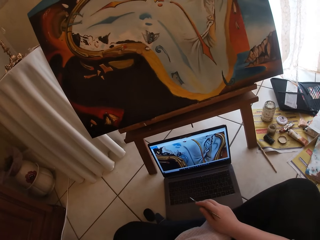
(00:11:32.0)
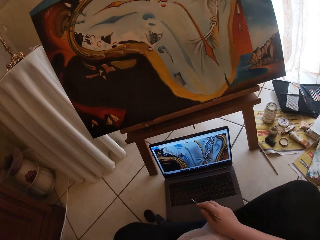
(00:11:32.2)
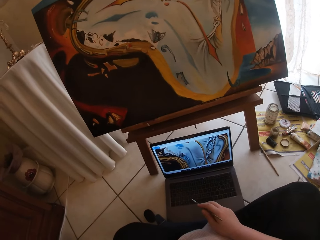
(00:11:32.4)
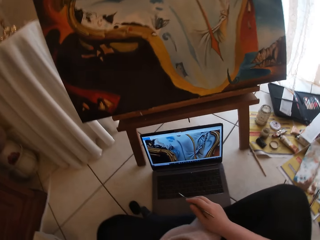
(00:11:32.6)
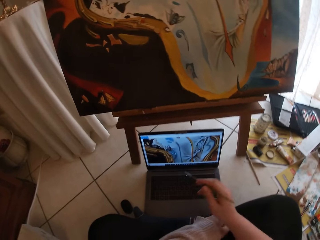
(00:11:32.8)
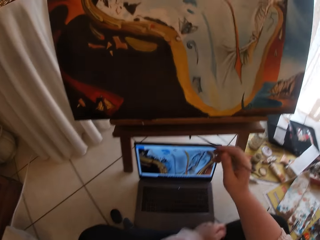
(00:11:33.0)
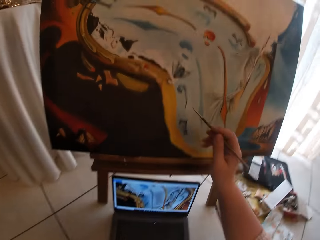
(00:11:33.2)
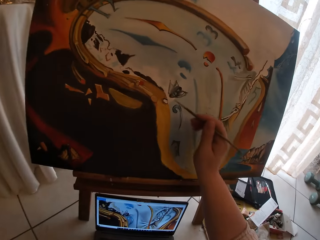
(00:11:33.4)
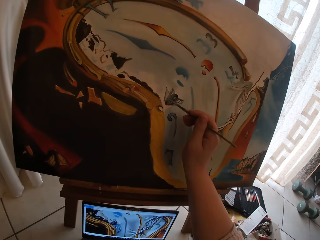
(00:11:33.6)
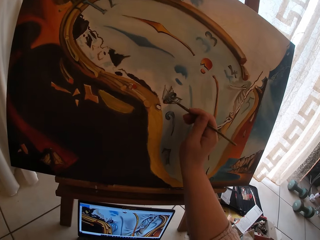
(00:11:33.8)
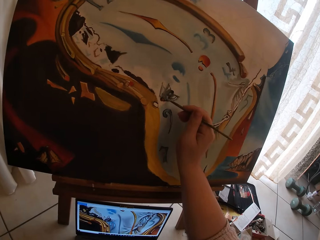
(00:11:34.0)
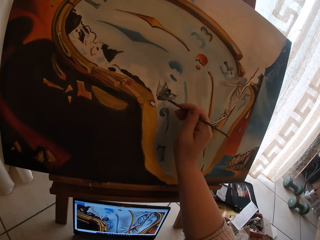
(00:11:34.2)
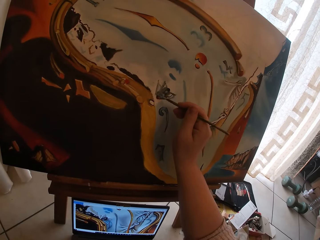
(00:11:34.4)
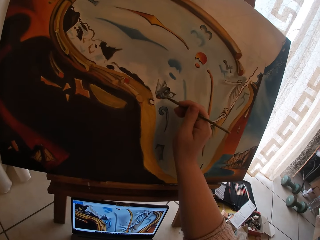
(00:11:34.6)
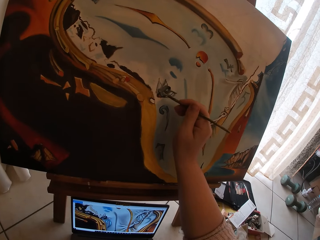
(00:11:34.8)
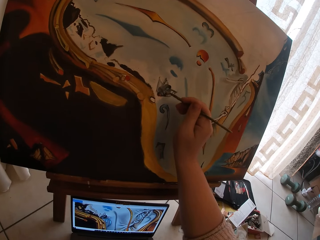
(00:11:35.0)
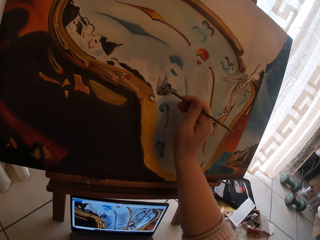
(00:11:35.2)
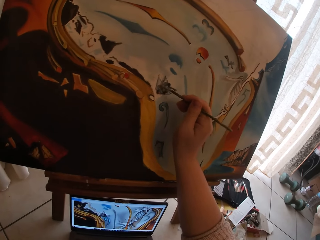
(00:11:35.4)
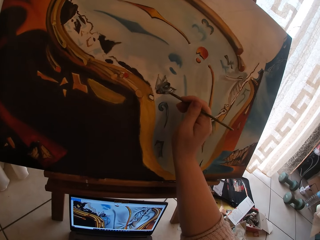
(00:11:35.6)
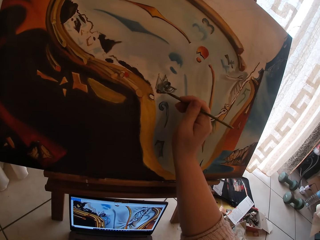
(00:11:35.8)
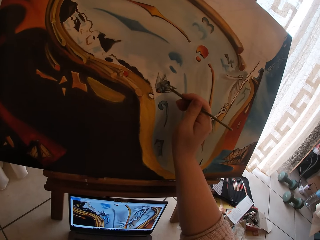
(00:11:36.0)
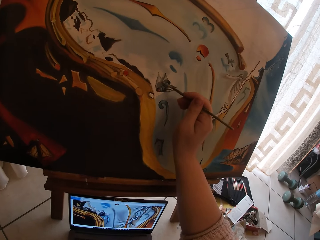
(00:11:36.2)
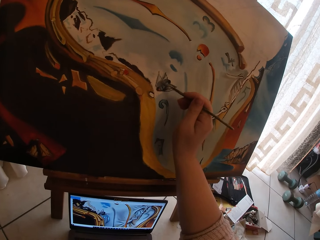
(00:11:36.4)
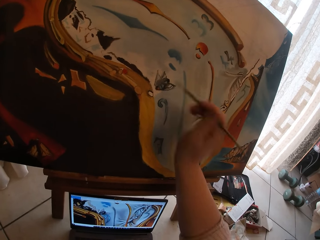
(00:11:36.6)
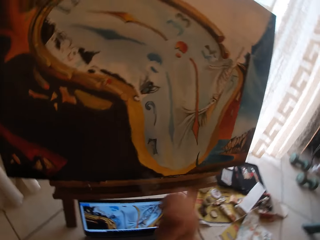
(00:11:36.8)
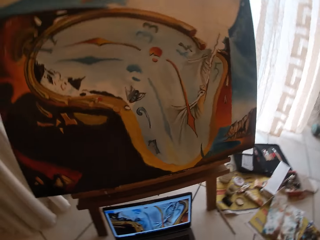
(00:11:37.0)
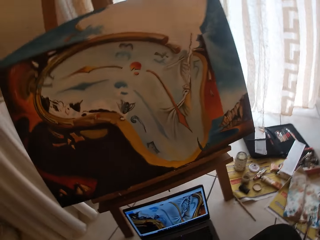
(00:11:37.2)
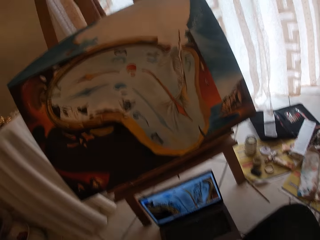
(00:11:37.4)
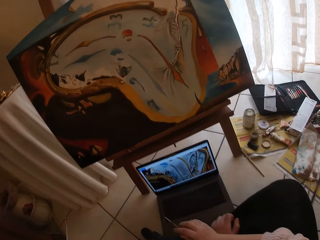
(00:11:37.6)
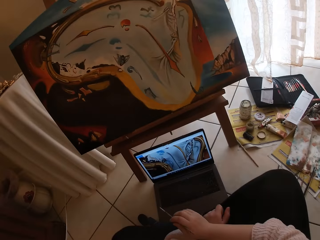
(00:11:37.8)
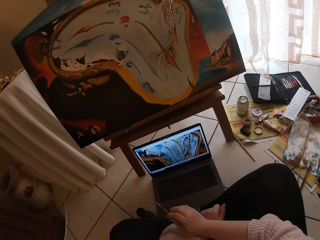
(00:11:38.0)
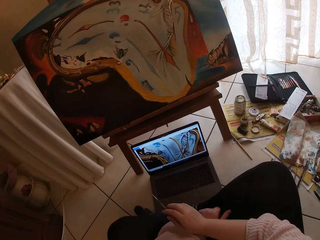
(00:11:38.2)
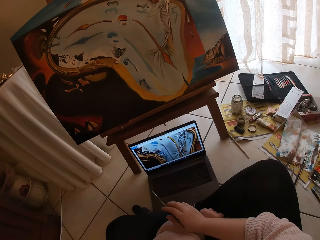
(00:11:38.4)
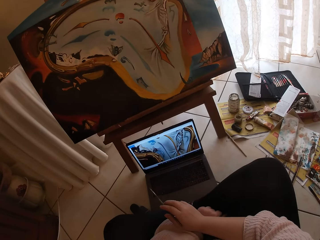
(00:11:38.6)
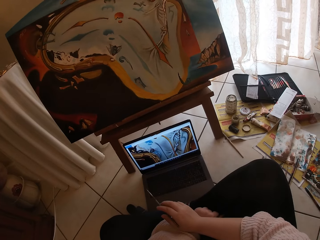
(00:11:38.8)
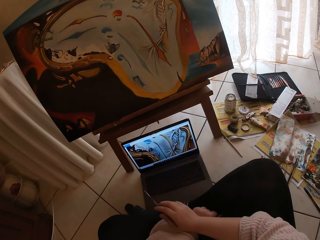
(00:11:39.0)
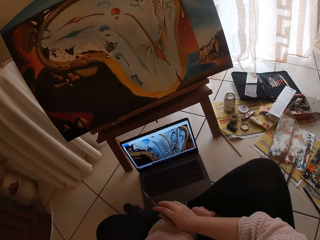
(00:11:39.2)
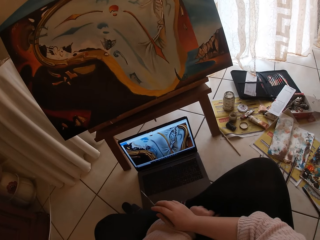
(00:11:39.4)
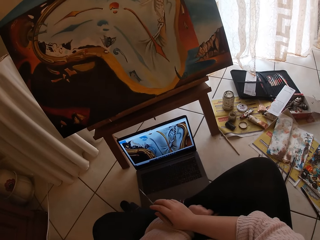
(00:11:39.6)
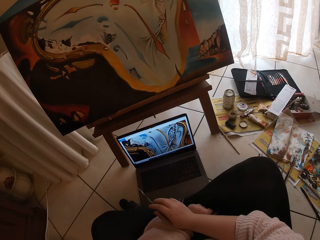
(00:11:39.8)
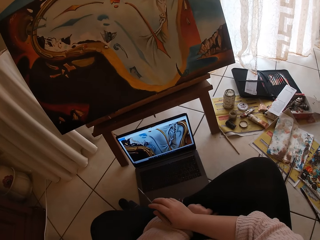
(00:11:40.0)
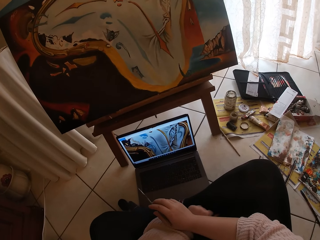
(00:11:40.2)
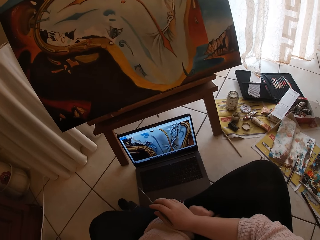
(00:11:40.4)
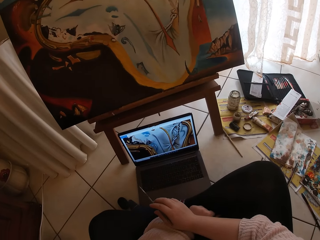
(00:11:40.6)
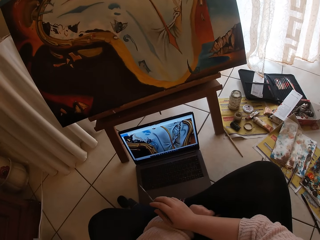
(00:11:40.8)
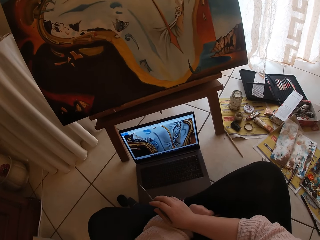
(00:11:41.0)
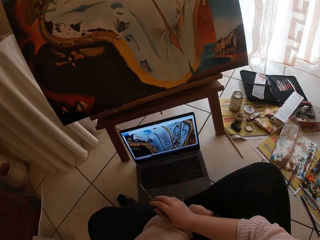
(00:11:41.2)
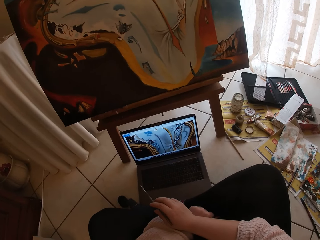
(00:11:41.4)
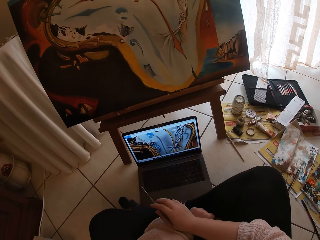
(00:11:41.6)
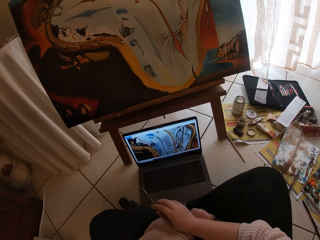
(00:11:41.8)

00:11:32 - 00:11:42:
The camera wearer continues painting the canvas. They look at the picture on the laptop.

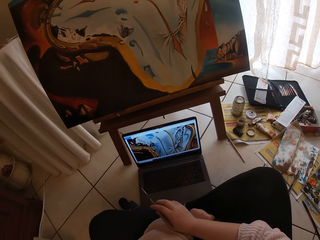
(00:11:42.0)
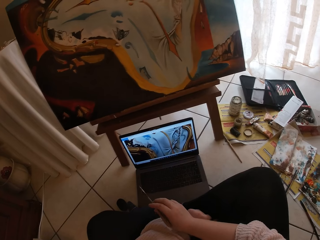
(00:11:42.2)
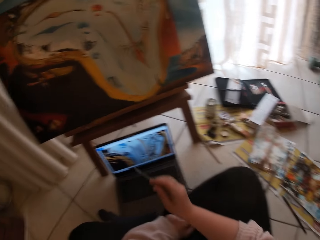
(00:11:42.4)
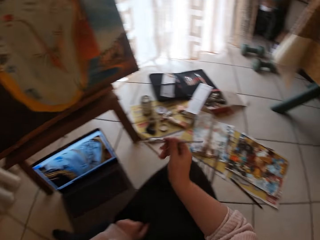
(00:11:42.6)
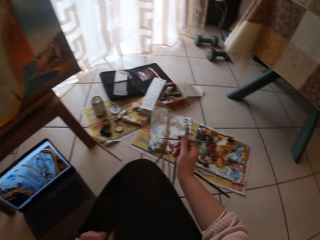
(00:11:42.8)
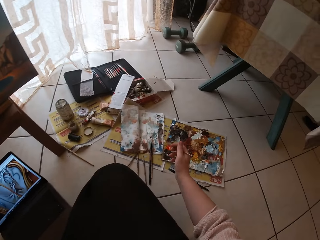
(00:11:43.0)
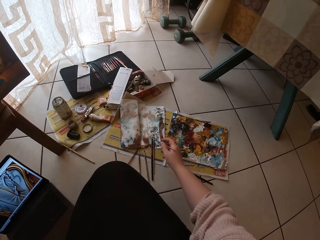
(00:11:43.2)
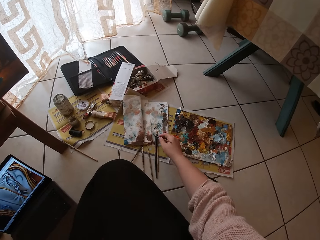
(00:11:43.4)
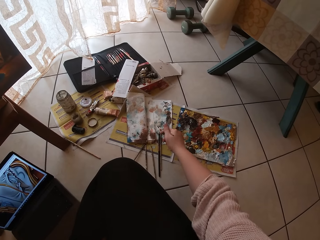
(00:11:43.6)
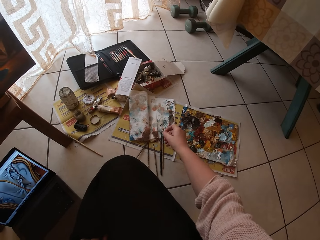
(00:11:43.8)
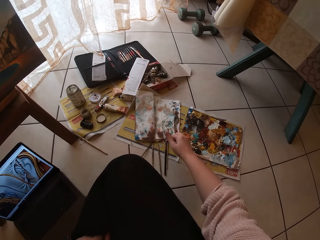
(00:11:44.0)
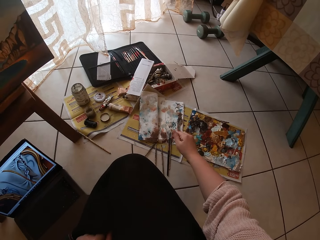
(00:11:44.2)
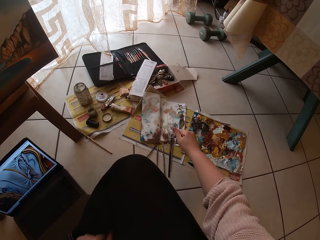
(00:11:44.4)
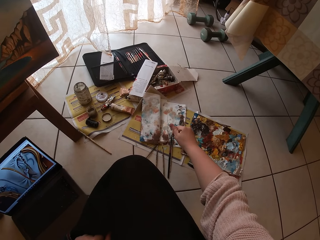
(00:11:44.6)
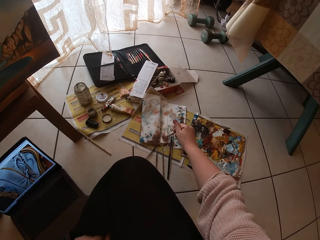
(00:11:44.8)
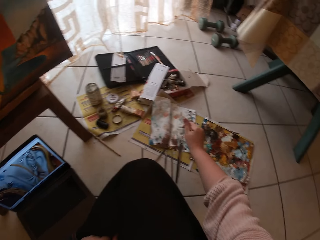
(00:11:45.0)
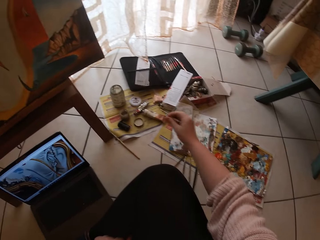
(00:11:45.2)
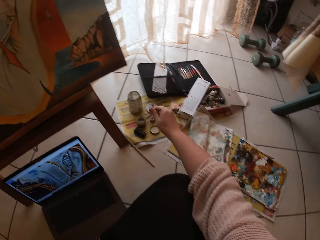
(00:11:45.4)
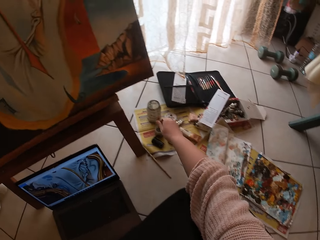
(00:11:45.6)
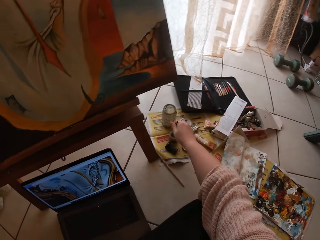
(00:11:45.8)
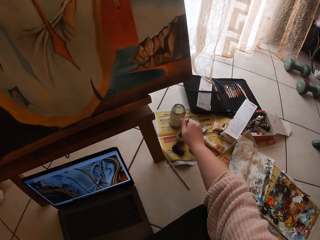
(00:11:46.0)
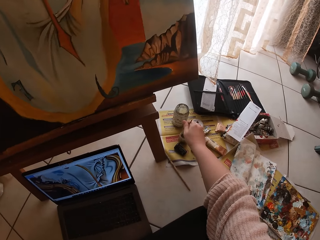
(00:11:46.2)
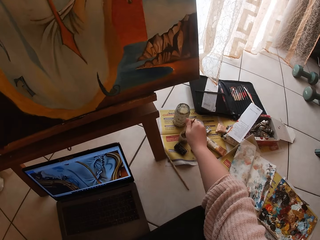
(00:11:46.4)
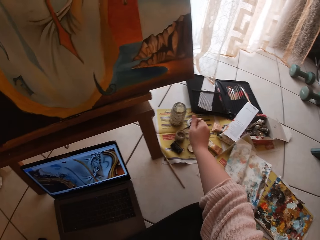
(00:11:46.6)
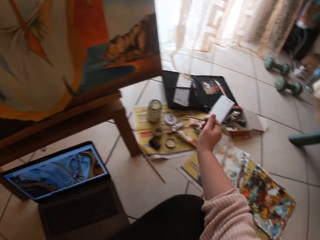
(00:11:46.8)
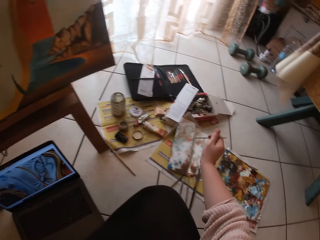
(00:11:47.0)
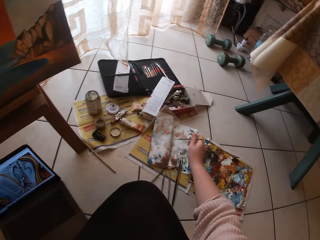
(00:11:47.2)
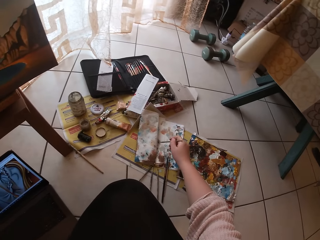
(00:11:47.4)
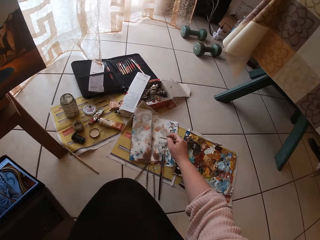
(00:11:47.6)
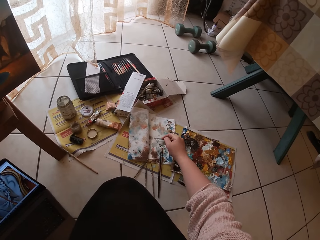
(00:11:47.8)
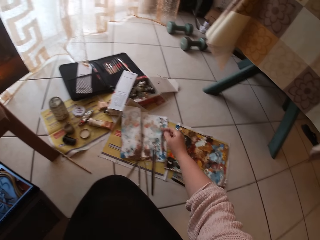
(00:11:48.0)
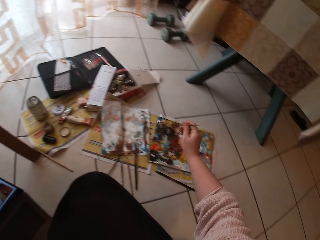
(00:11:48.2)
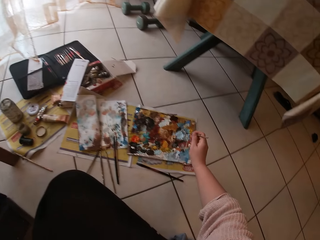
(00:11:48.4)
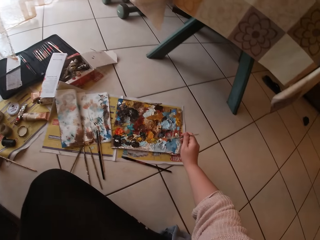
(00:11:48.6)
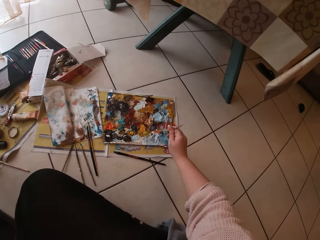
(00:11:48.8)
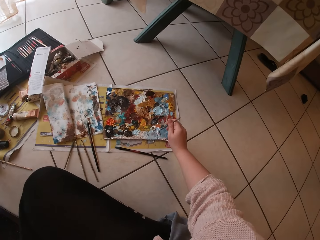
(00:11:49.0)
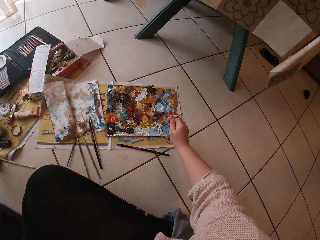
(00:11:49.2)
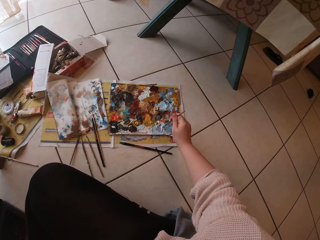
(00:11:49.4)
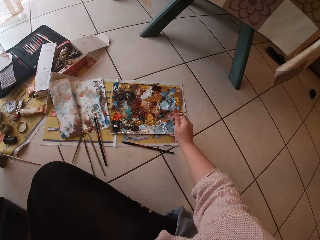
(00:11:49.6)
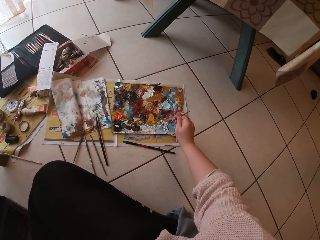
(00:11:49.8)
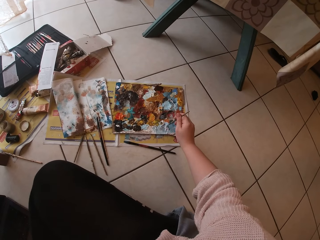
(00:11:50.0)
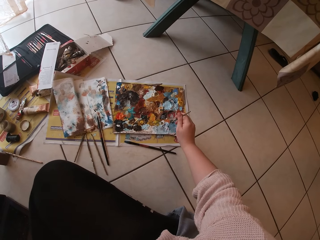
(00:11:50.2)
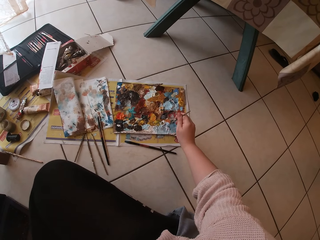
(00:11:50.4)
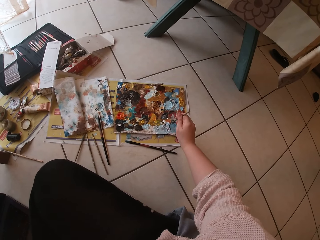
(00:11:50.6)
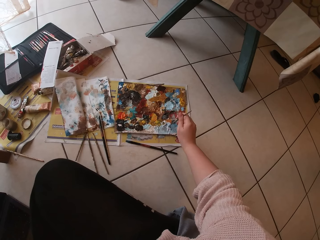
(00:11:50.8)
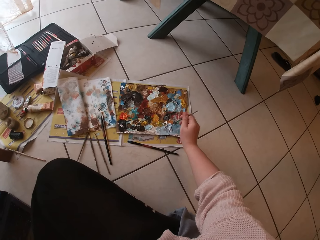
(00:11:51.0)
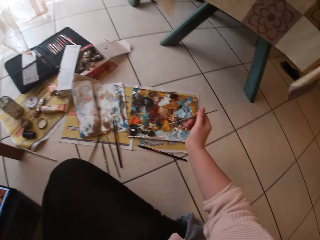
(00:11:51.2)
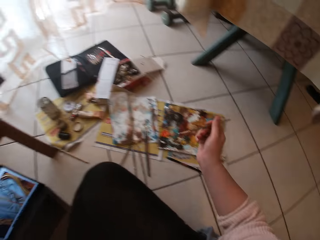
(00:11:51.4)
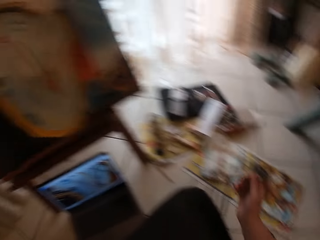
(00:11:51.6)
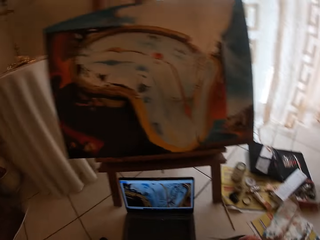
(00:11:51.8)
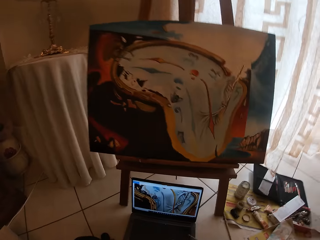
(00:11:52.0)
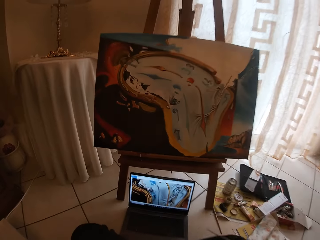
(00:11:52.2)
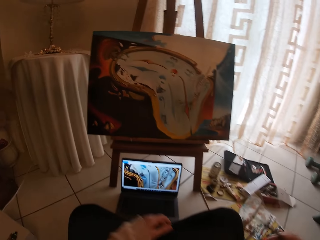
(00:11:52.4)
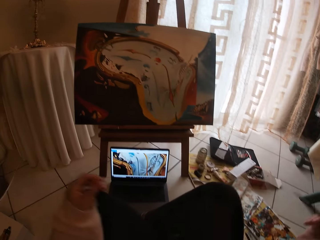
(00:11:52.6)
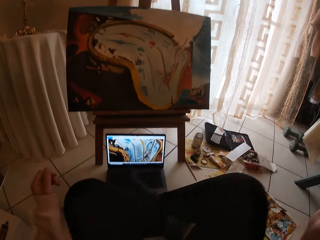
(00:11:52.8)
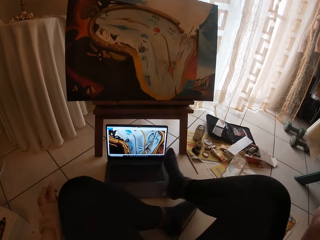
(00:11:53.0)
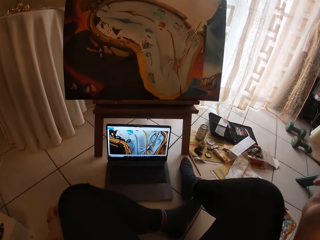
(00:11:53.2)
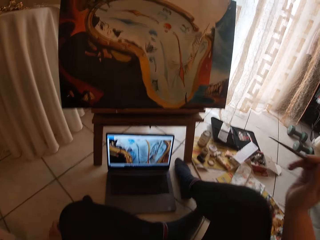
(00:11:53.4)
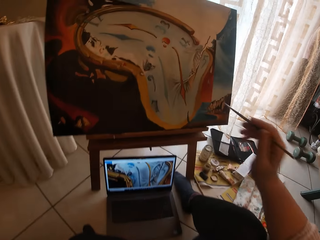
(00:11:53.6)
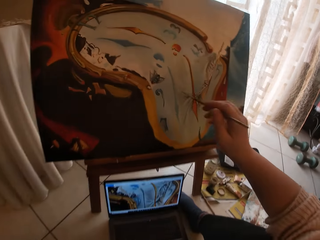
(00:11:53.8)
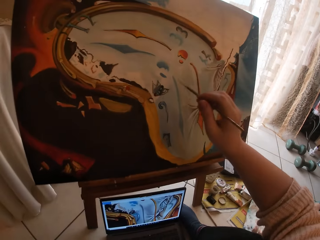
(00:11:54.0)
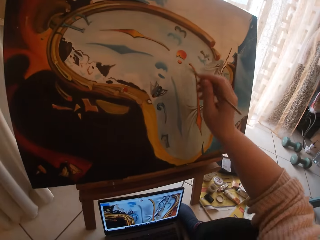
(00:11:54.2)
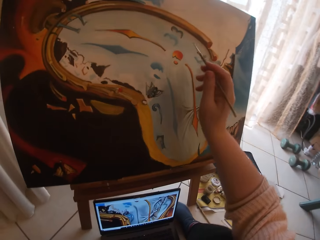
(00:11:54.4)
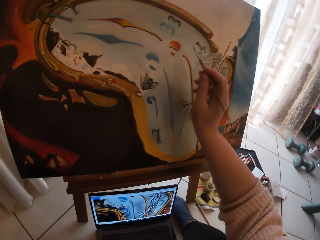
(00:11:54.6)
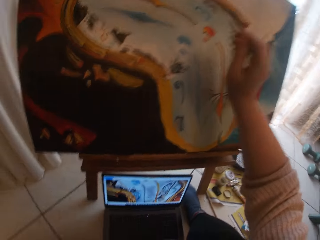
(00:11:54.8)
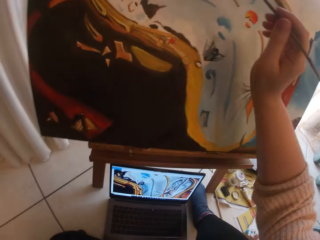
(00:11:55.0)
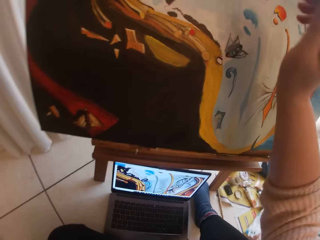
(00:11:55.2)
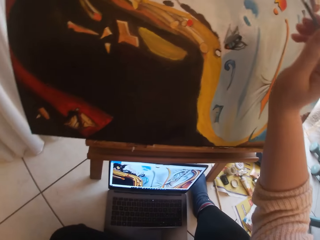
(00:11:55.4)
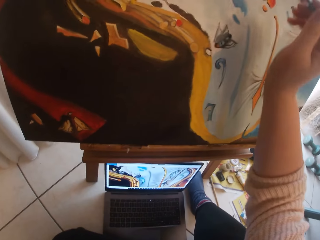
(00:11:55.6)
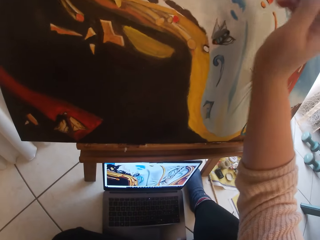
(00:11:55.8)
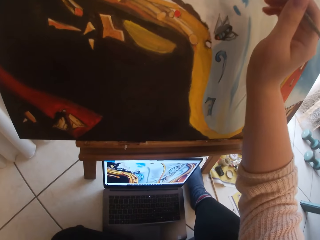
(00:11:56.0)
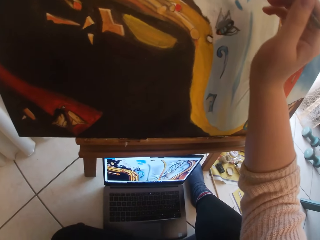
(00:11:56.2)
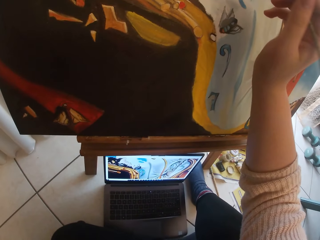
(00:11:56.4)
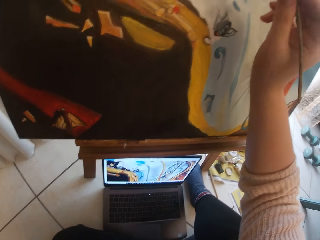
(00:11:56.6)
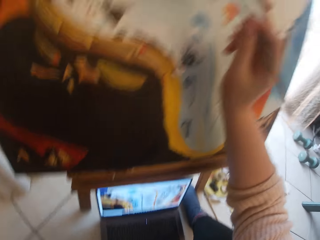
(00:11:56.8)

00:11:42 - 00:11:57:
The camera wearer picks up art paint with the paint brush. He swirls the brush on a paper. He puts the brush inside a liquid container. He removes extra paint from the paint brush. He swirls the brush on the paper. He swirls the brush on the palette. He picks up art paint with the paint brush. He stretches his leg forward. He moves forward. He looks at the paint.
